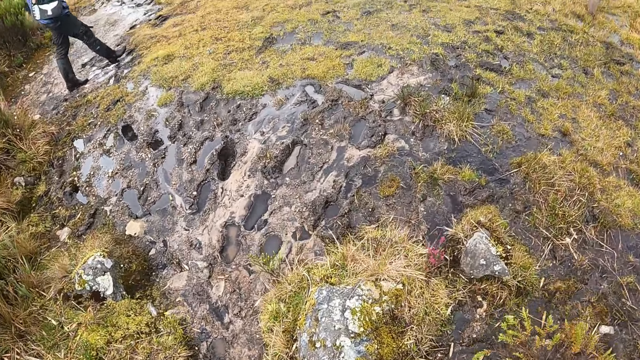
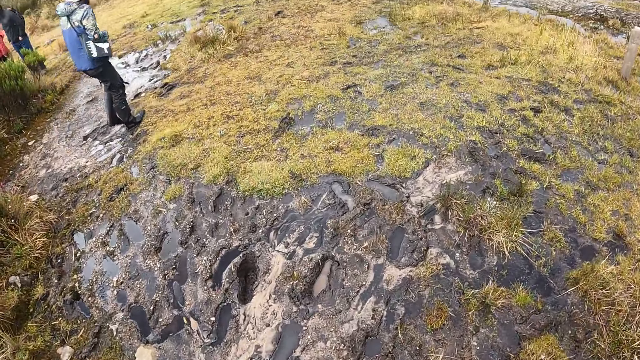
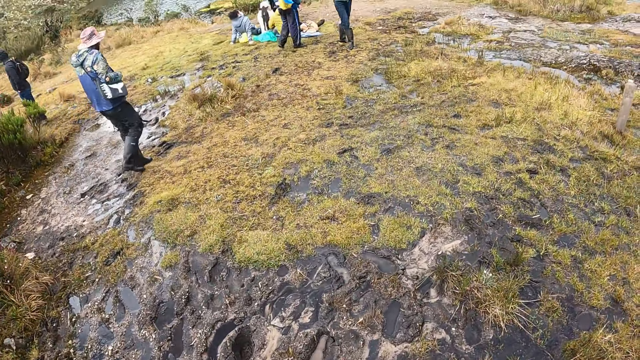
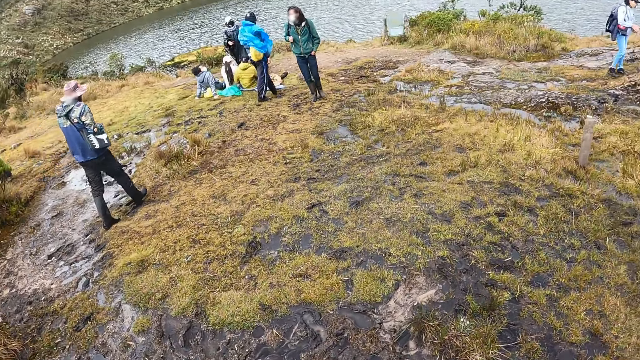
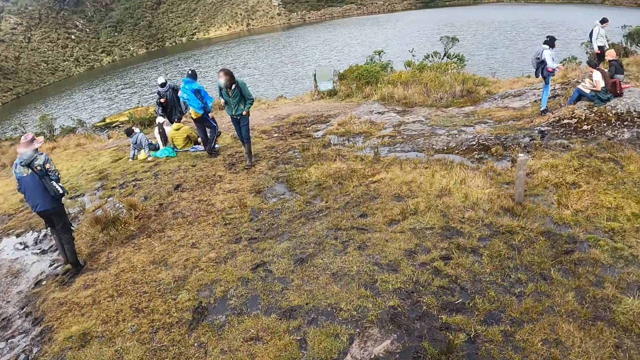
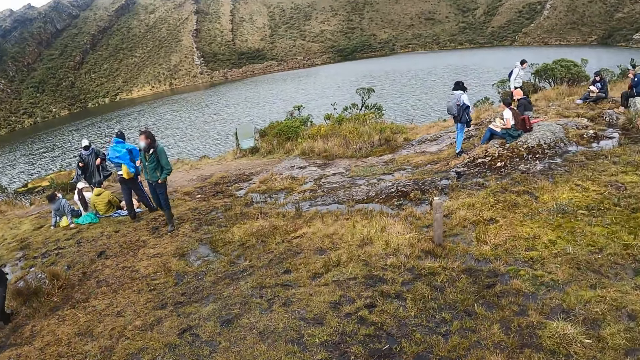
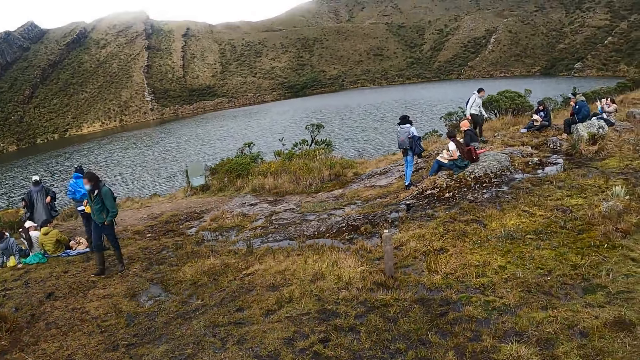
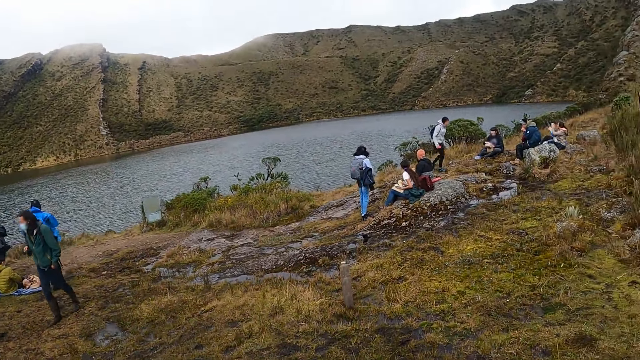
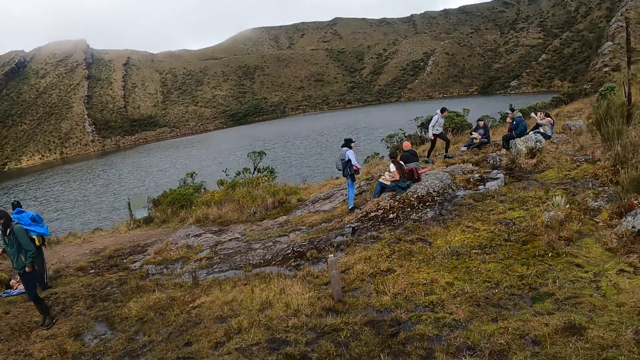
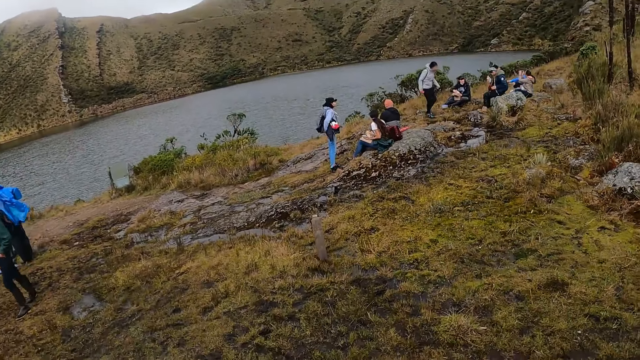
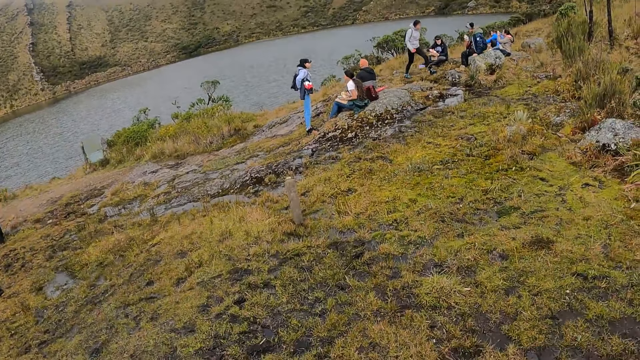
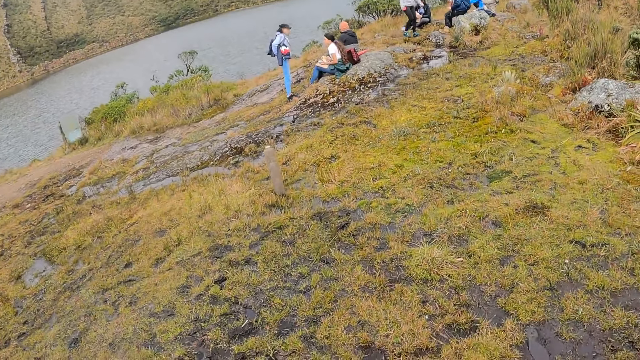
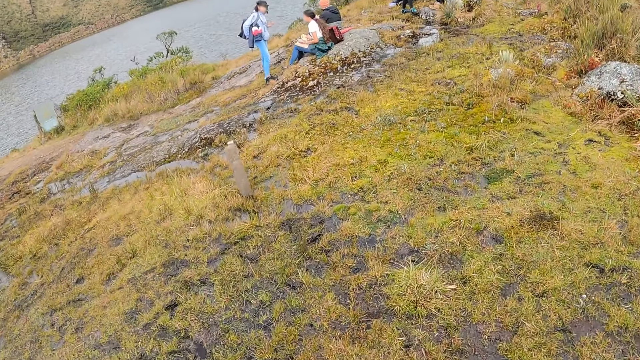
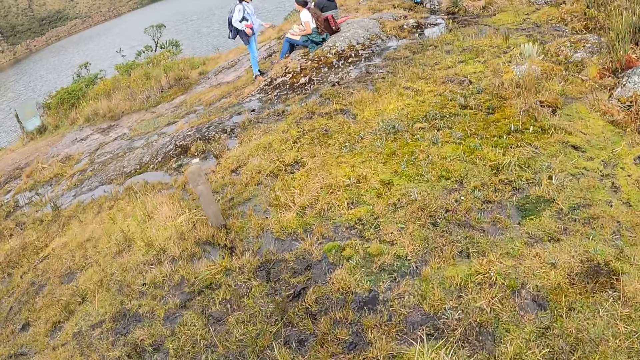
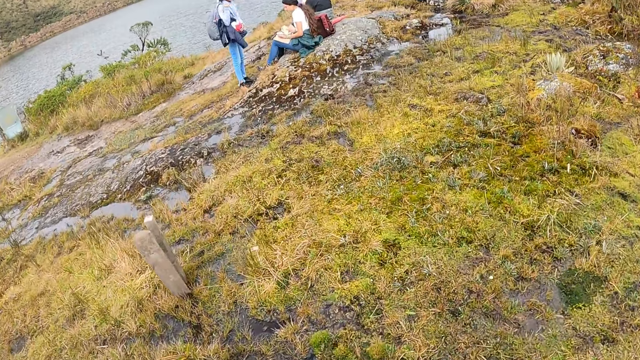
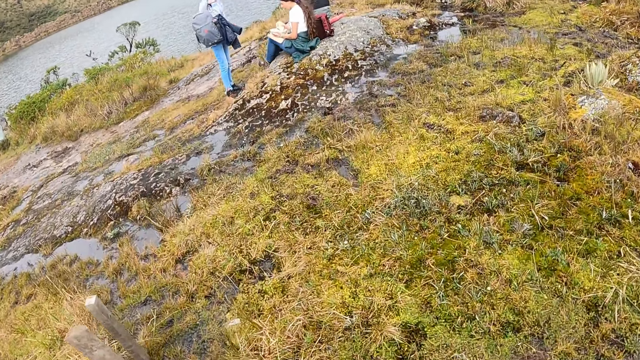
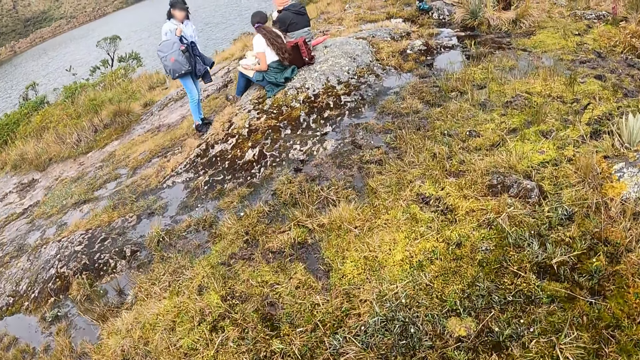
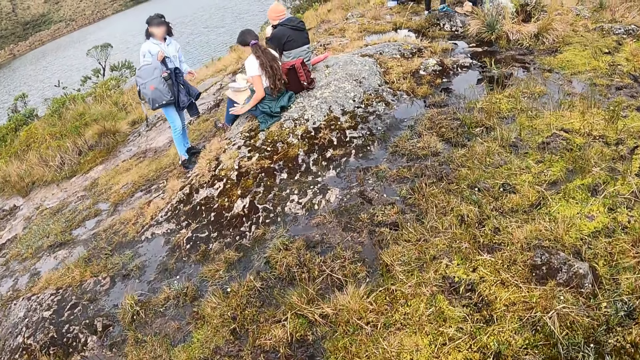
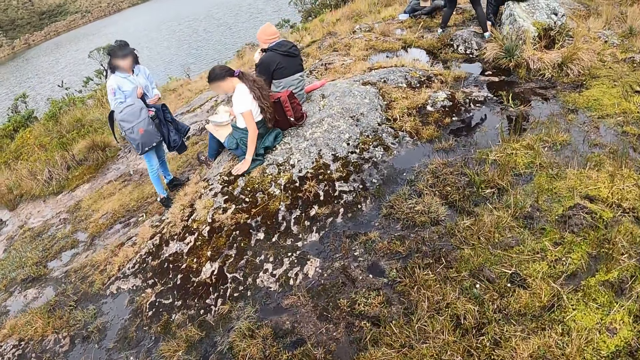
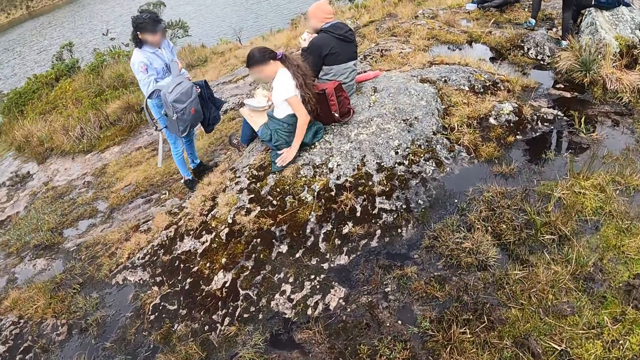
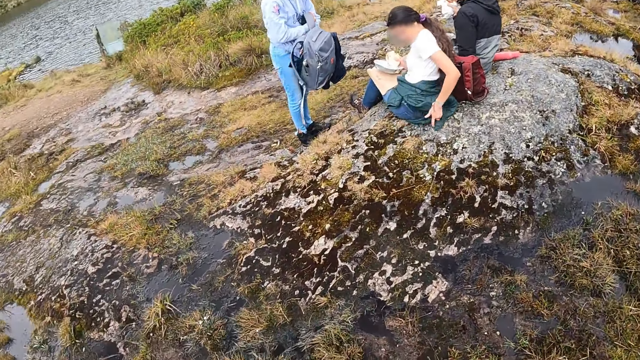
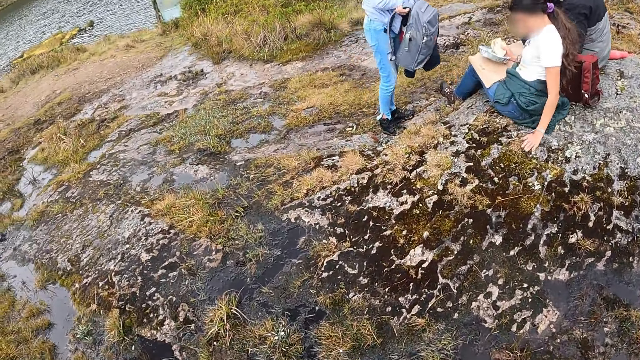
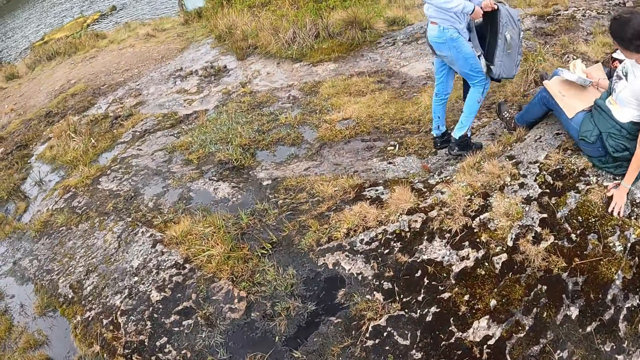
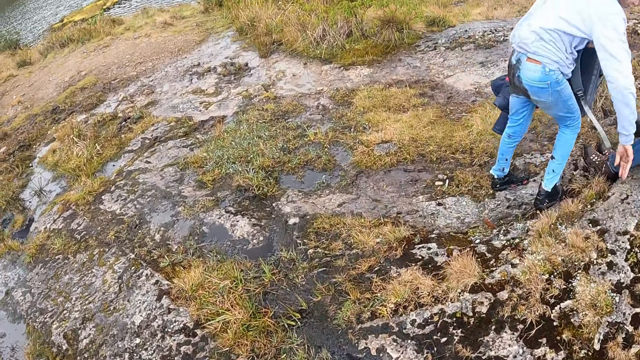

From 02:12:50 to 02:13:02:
The camera wearer walks around.

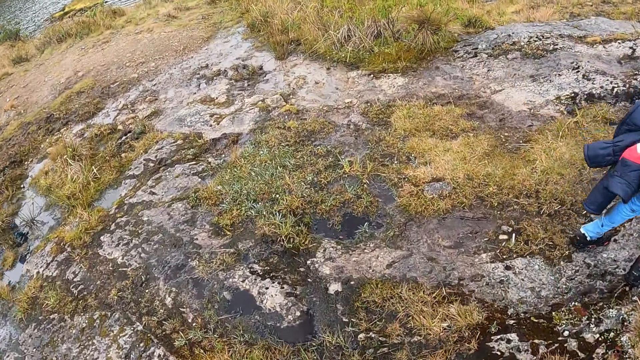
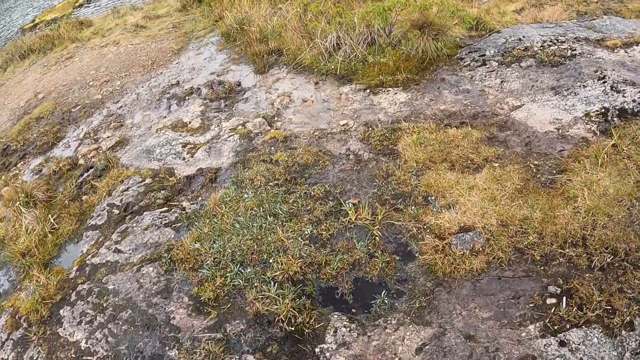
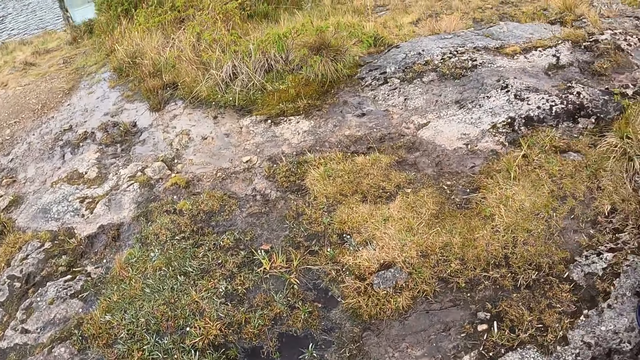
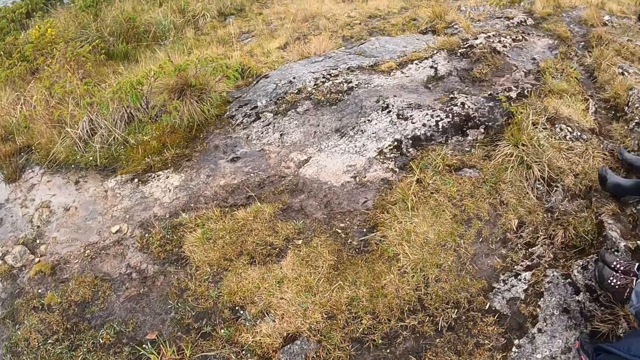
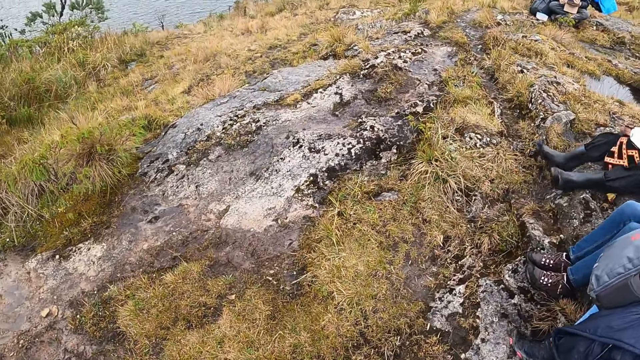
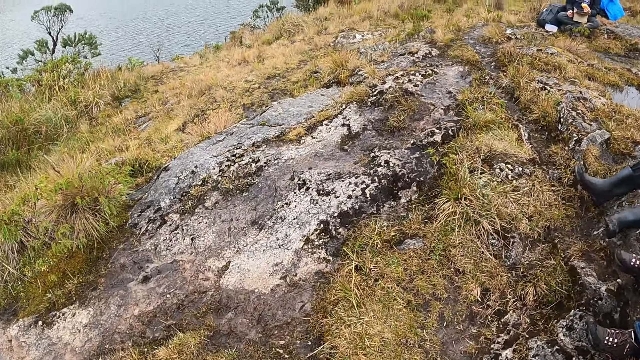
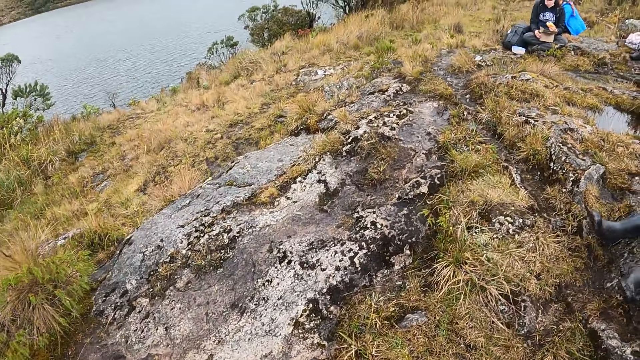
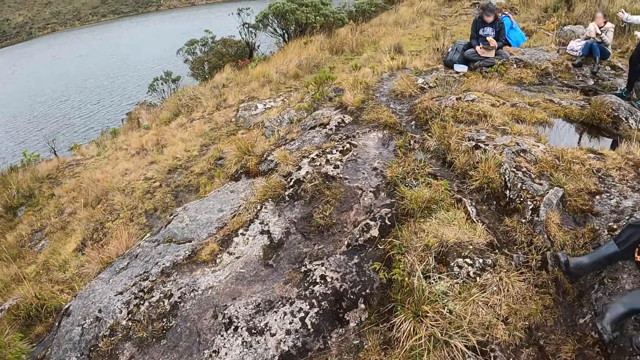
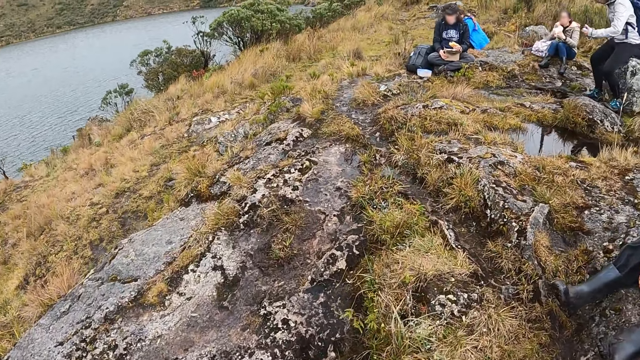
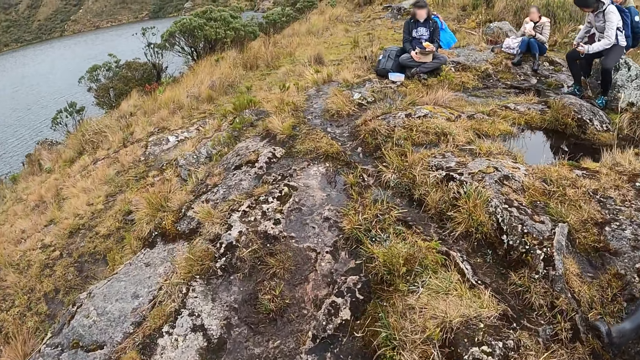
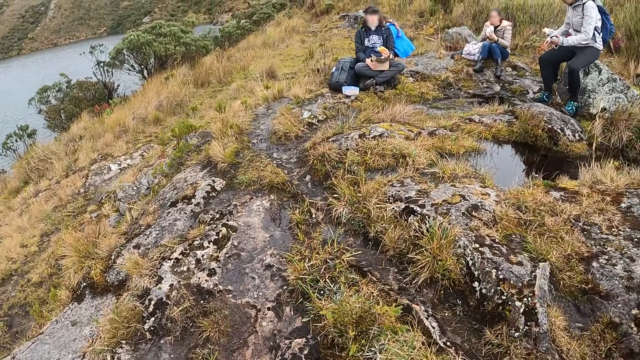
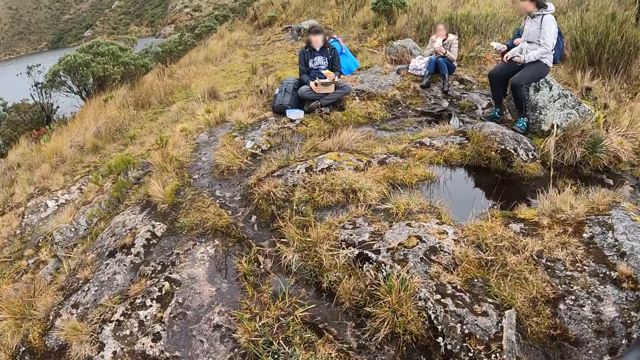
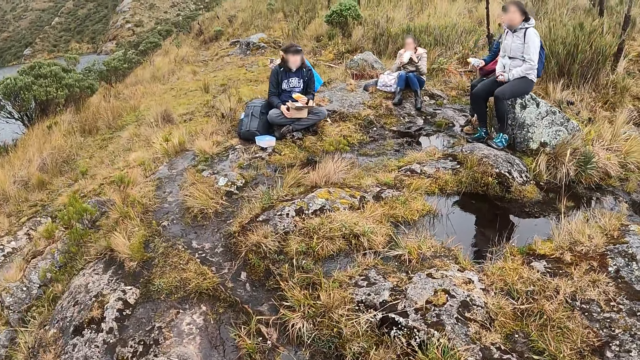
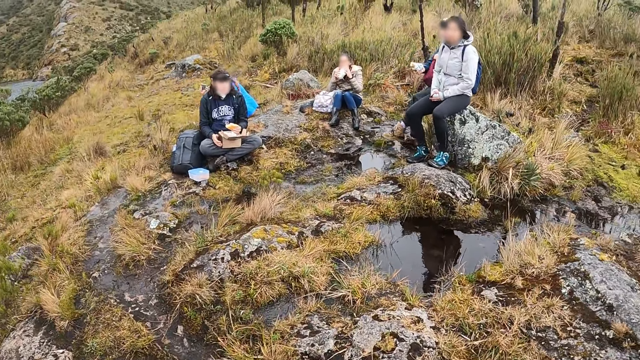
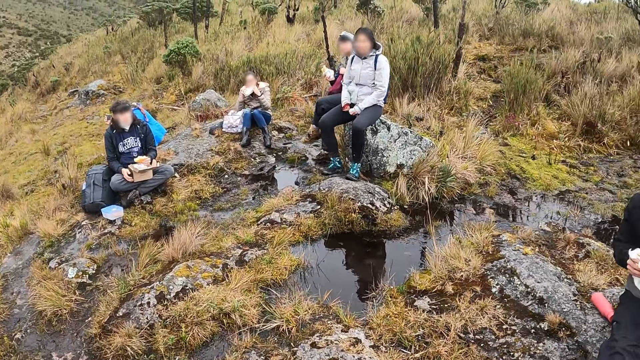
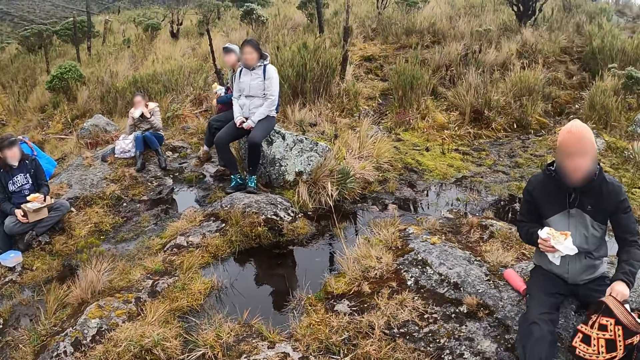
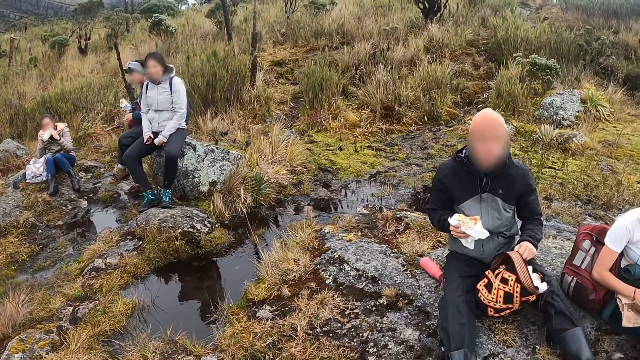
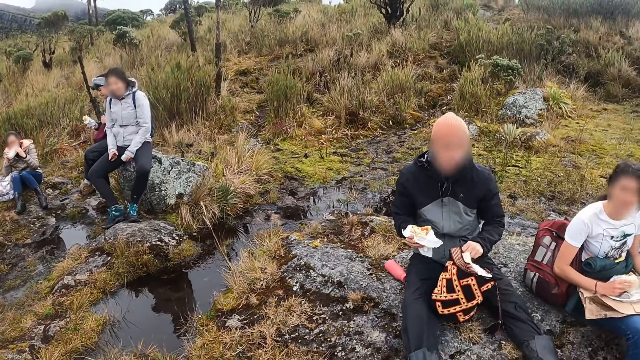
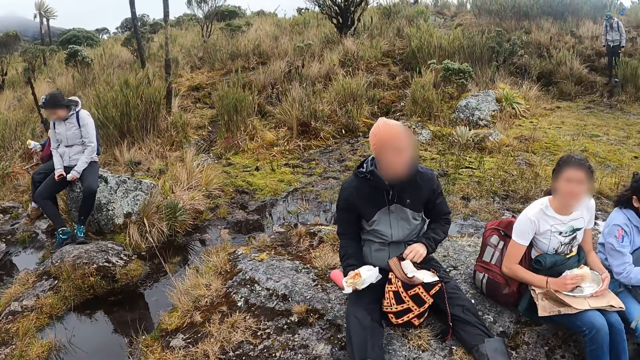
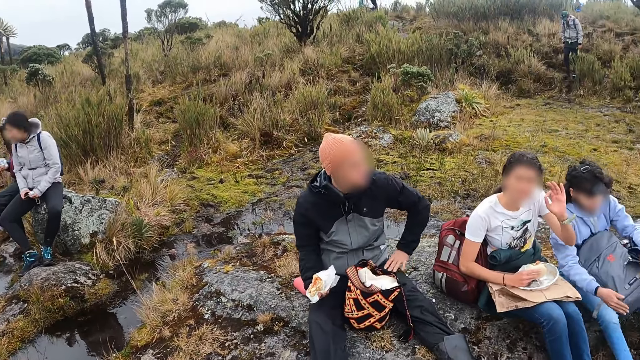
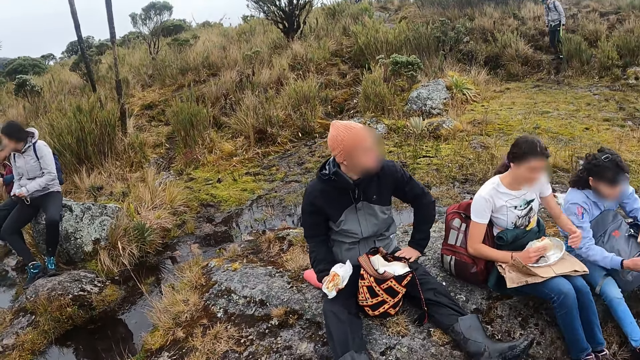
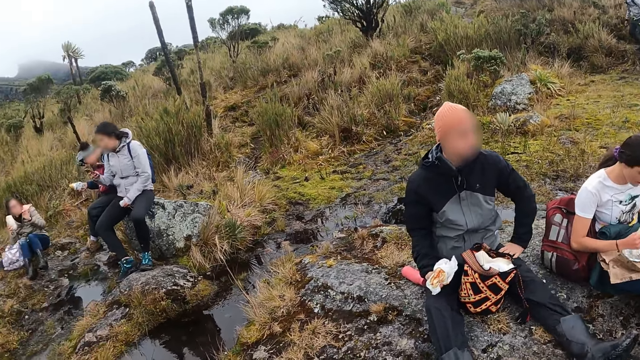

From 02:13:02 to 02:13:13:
The camera wearer converses with a man. They converse with a woman.
